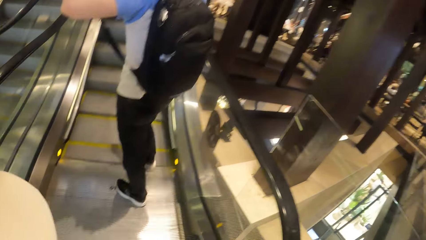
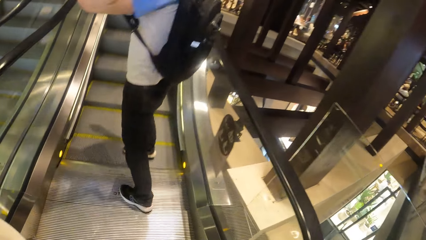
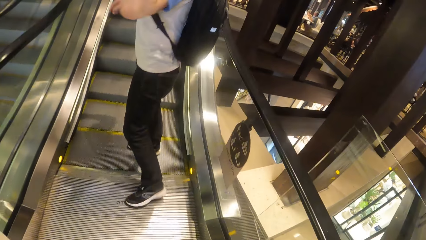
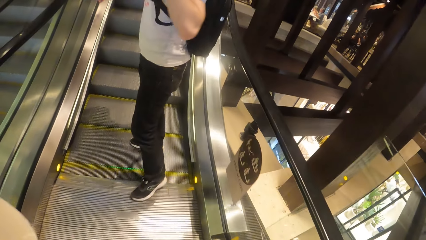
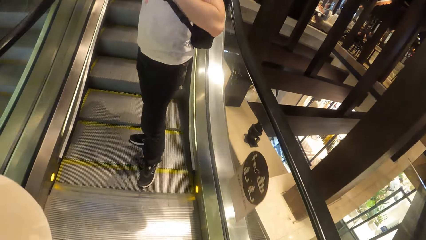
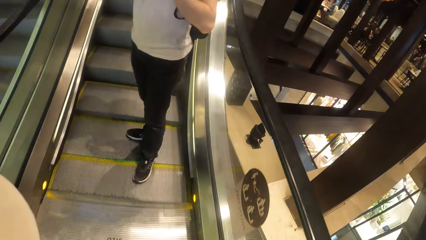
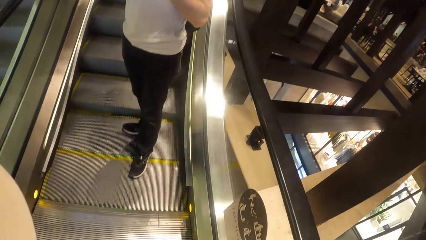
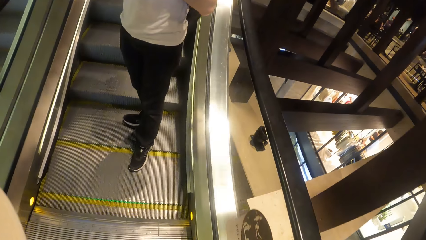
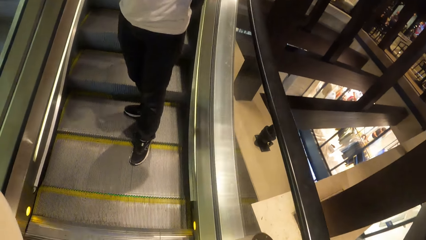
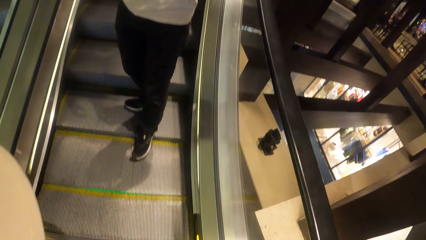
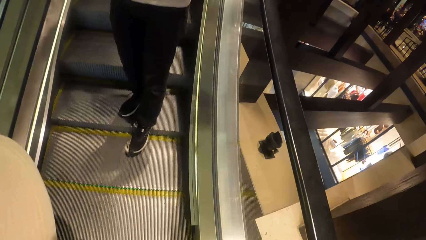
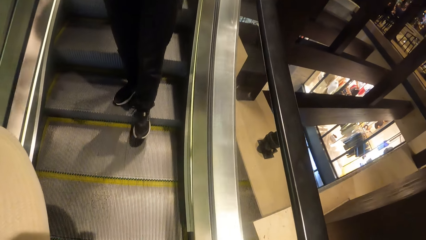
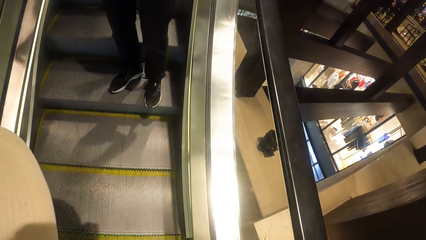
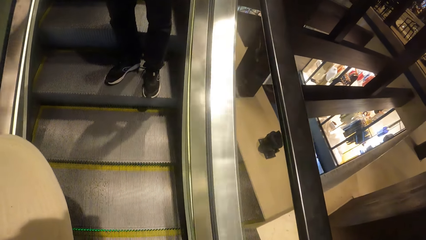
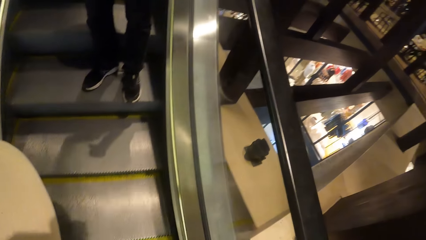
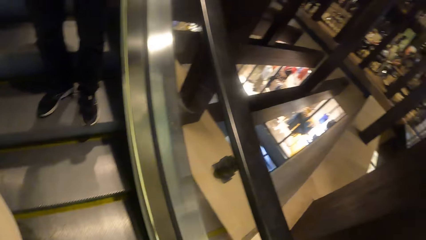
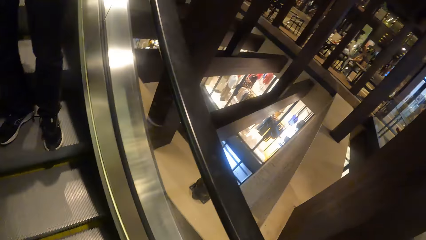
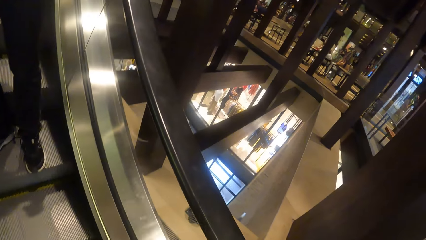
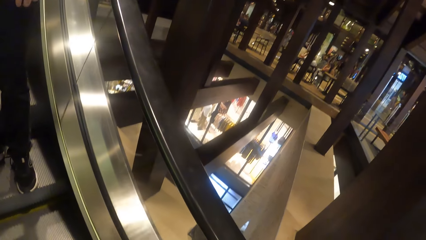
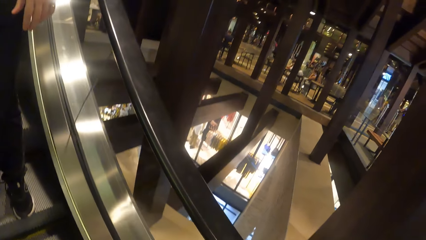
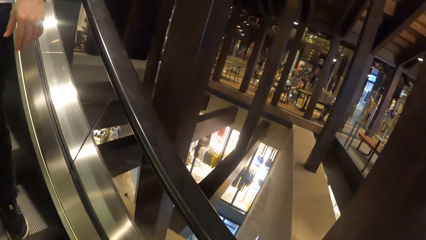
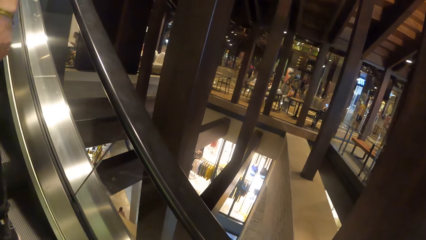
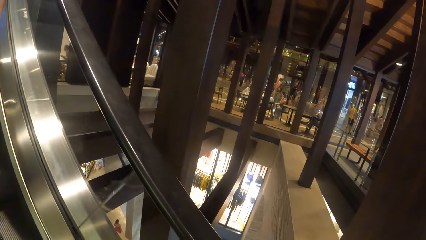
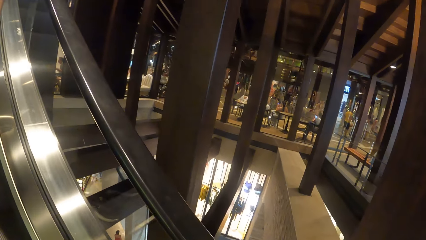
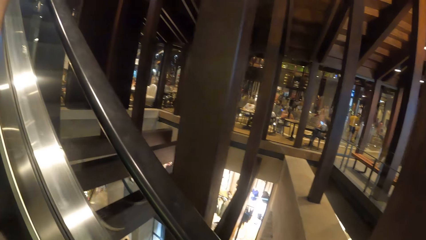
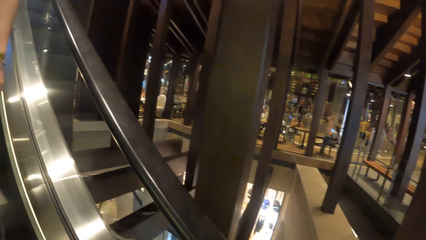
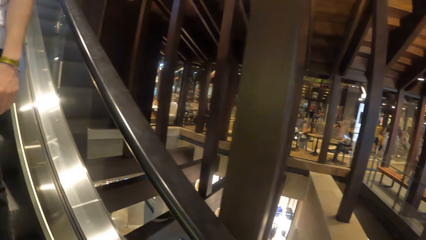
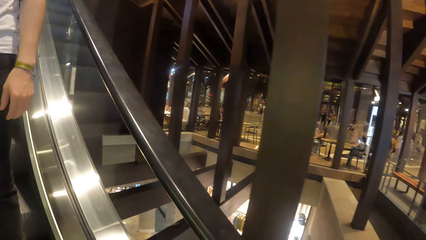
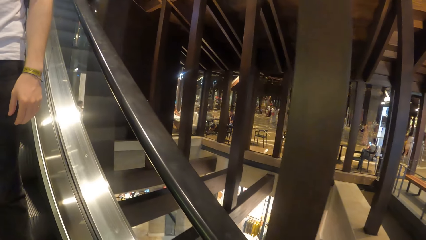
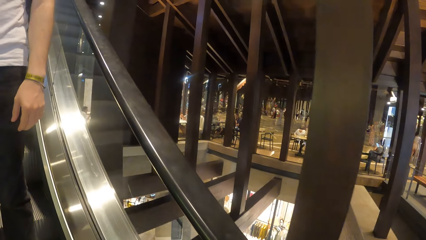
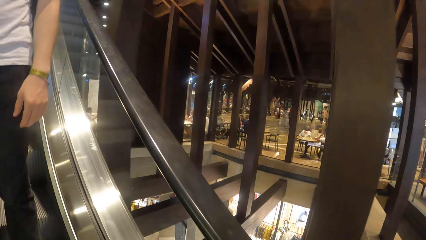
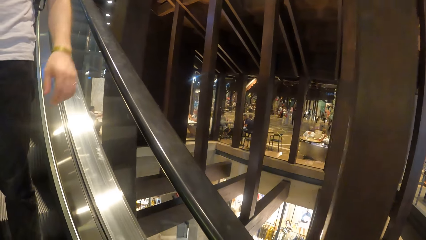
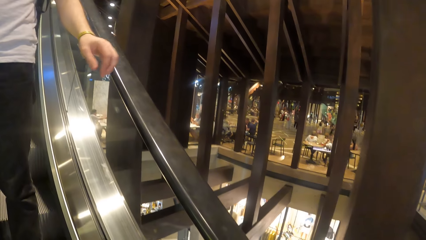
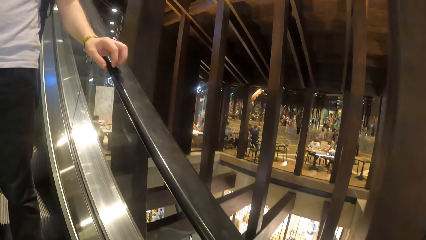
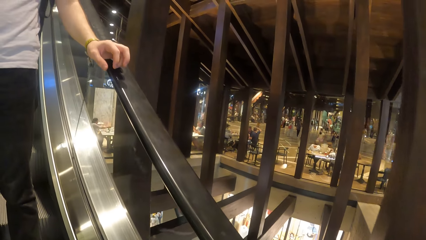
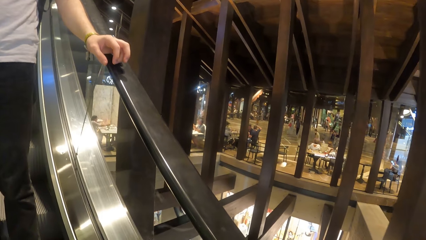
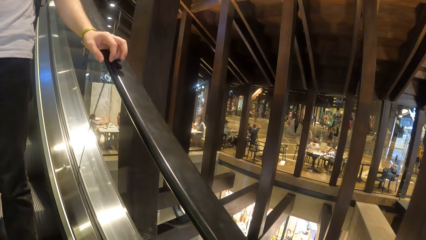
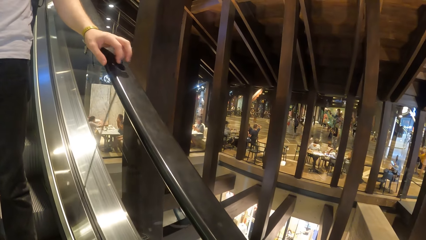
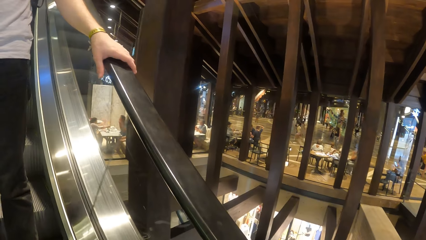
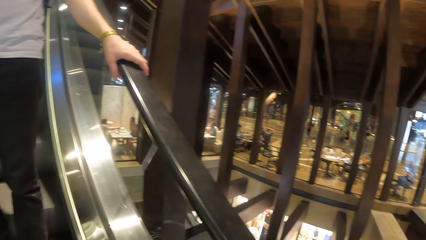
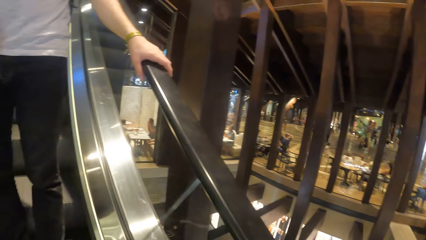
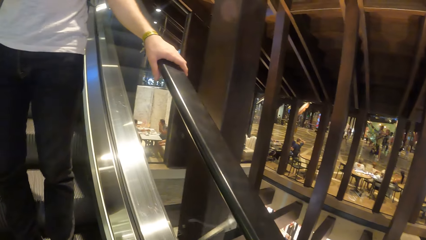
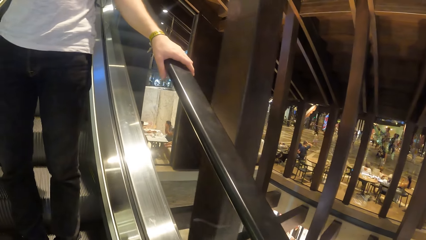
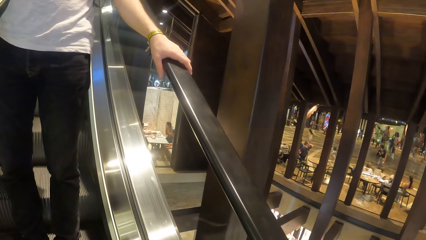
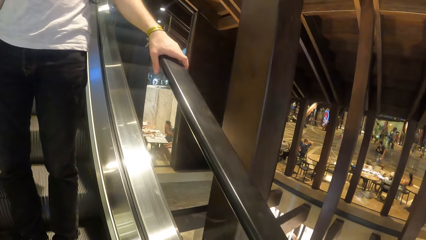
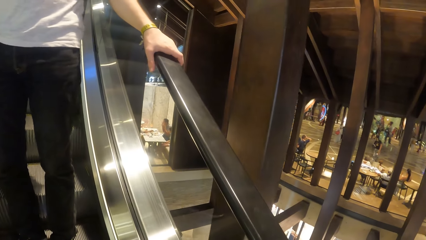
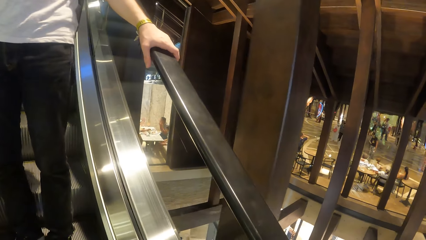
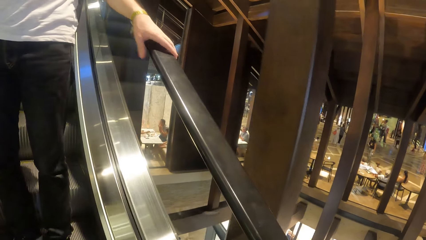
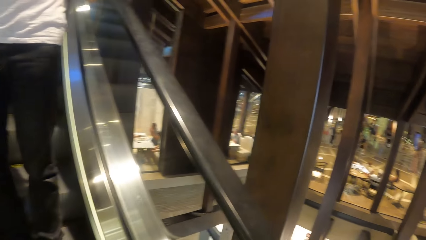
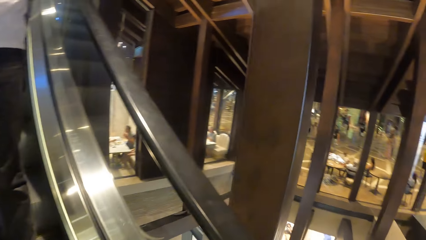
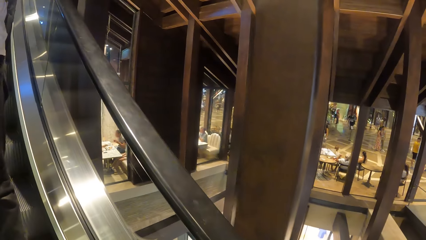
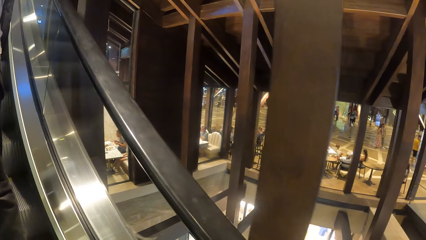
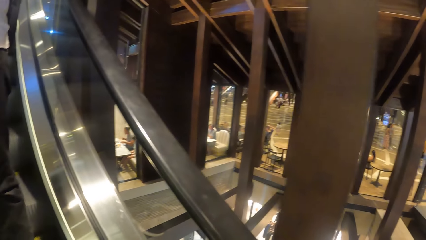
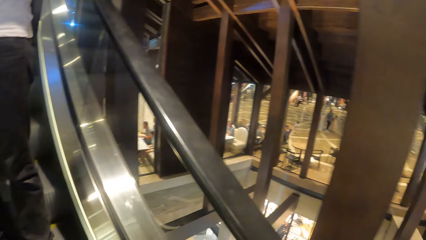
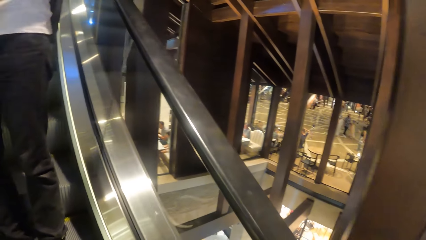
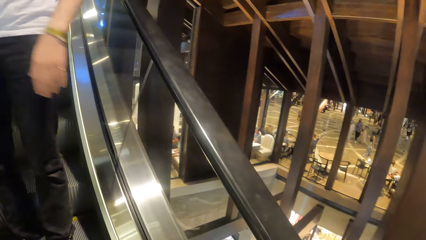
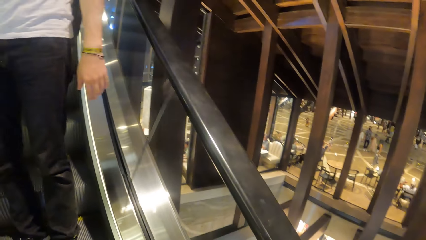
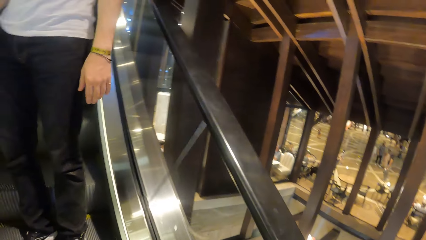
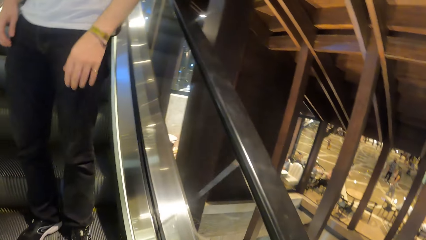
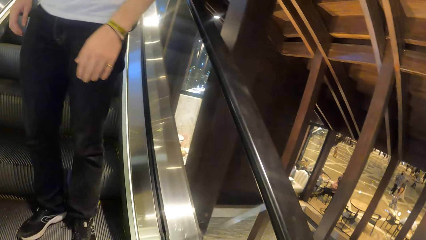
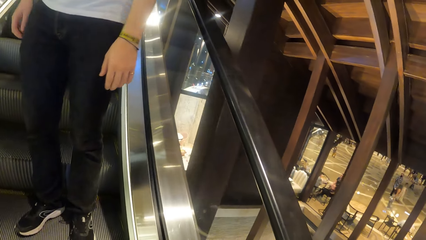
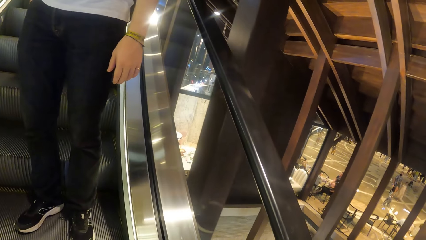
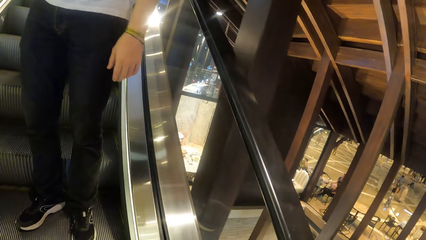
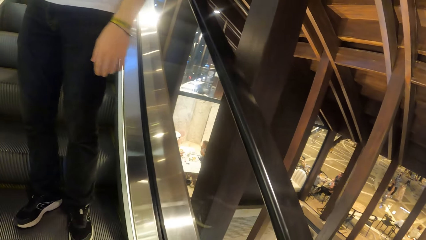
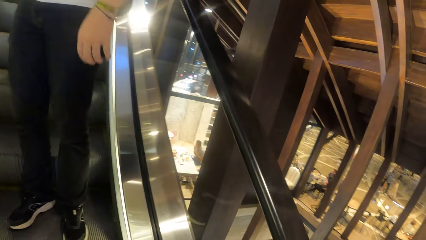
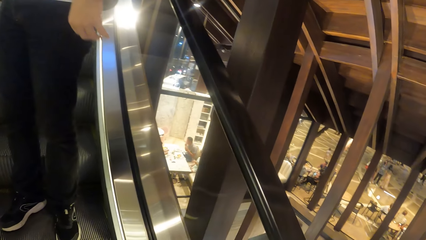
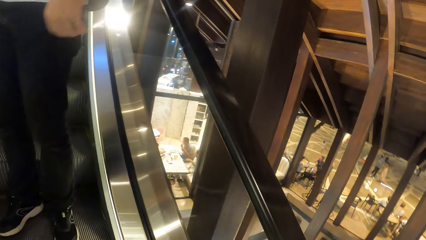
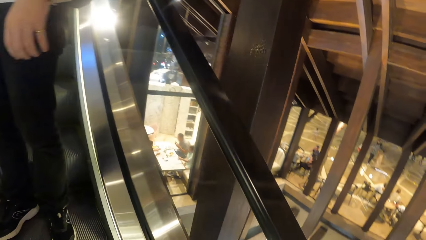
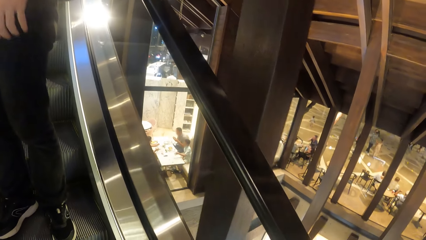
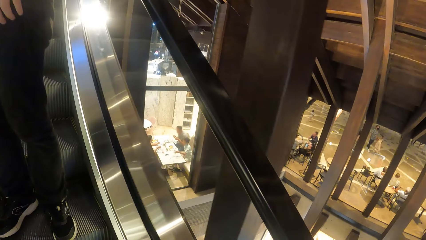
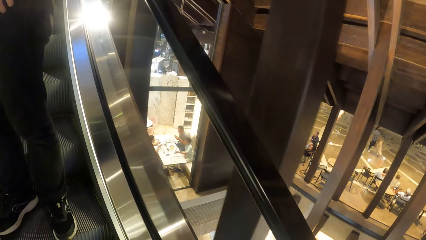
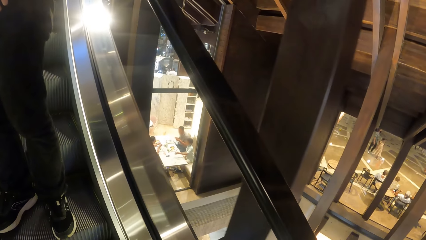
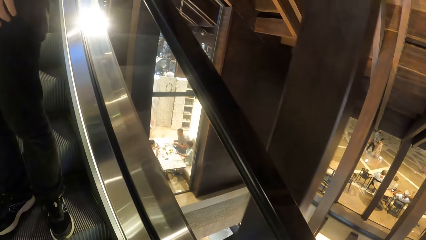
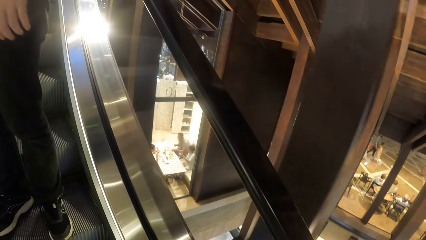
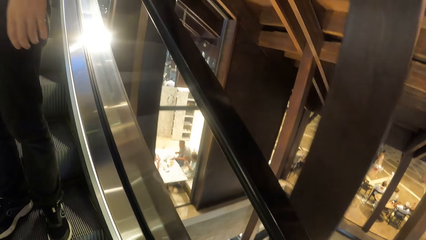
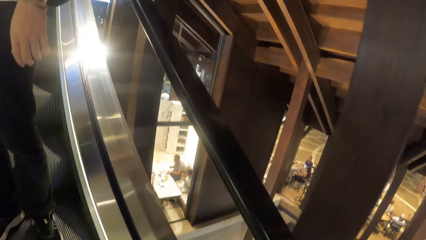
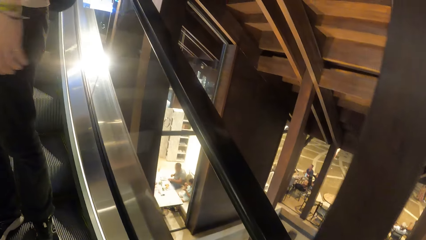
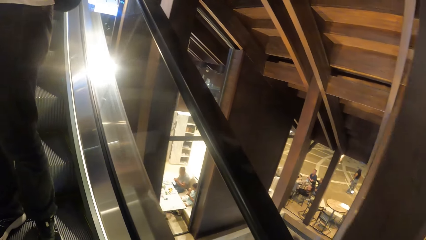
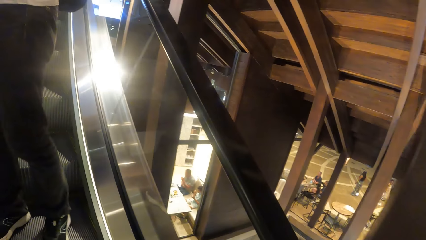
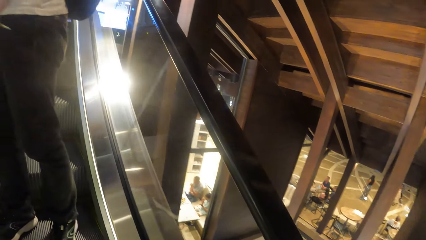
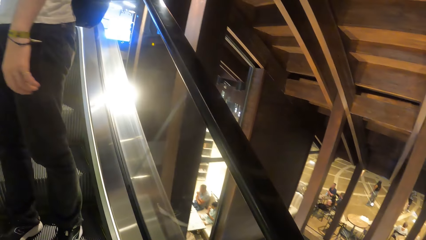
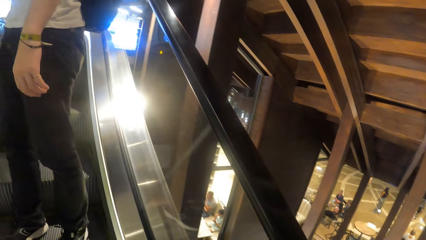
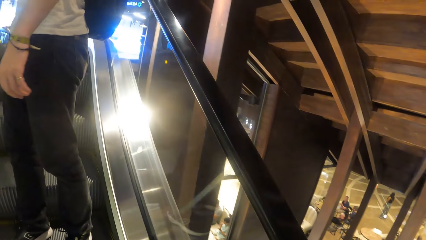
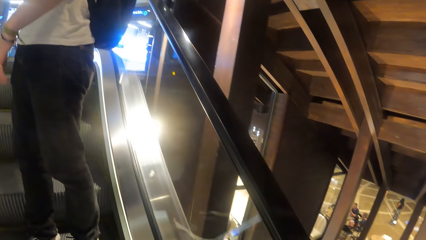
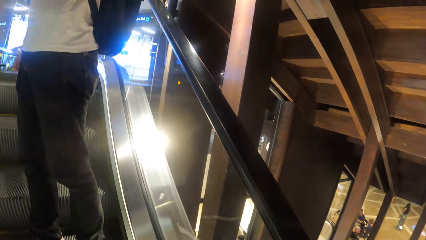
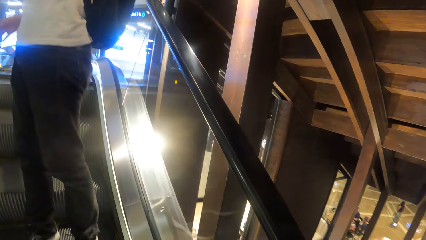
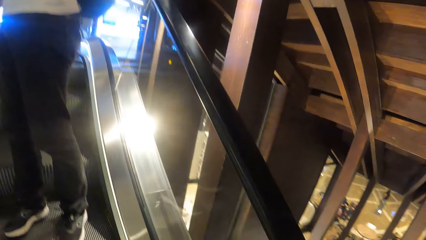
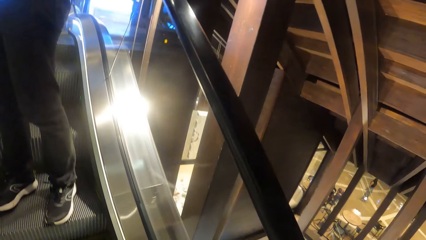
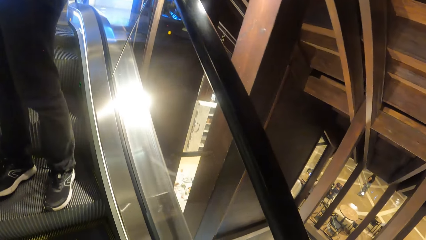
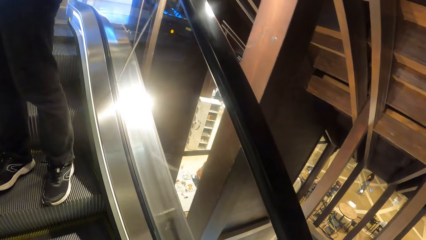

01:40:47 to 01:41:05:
A man gets on an escalator. The camera wearer gets on the escalator and looks around. The man places his left hand on an escalator handrail.
